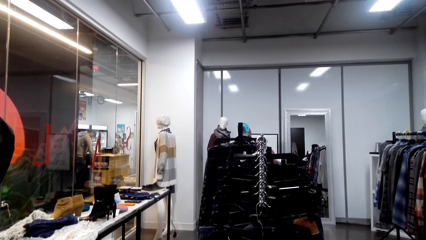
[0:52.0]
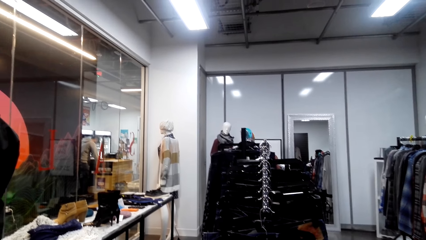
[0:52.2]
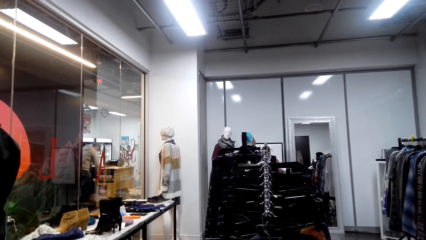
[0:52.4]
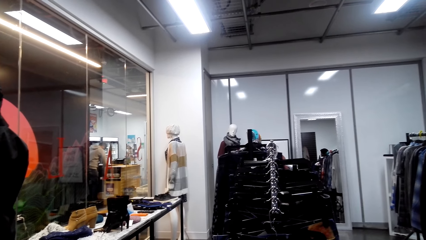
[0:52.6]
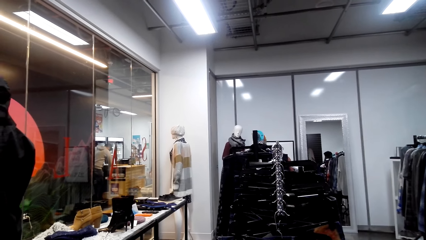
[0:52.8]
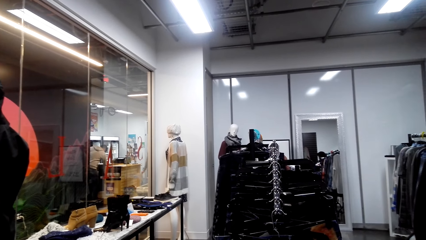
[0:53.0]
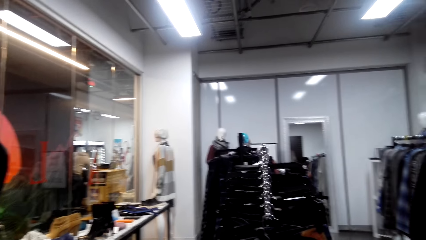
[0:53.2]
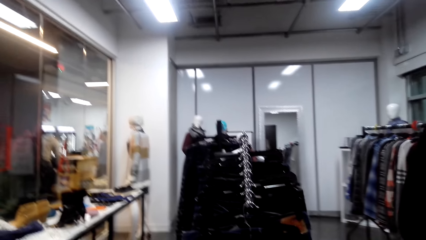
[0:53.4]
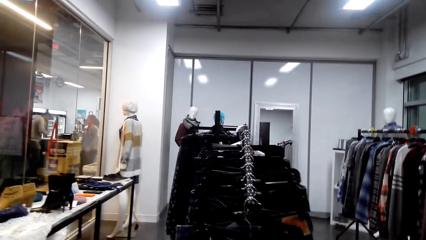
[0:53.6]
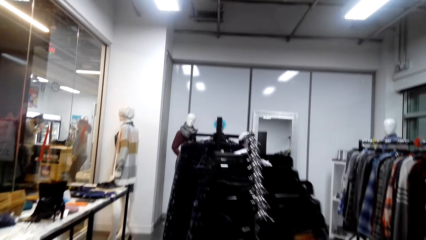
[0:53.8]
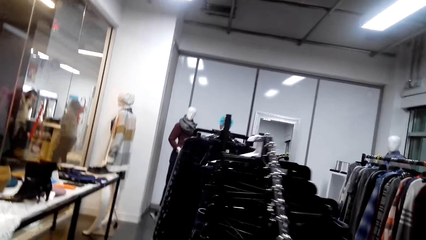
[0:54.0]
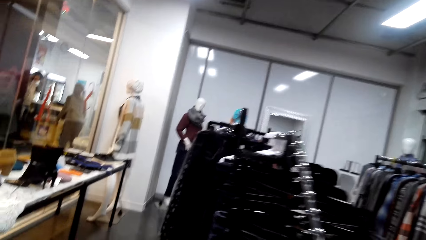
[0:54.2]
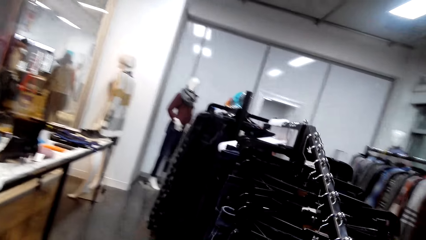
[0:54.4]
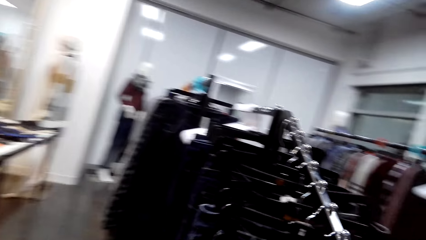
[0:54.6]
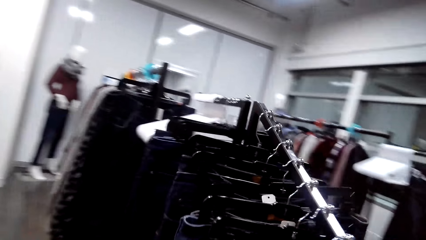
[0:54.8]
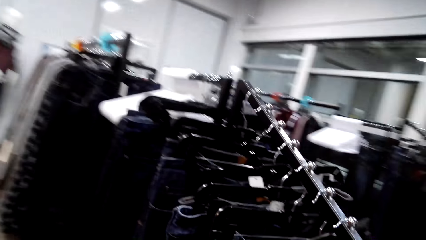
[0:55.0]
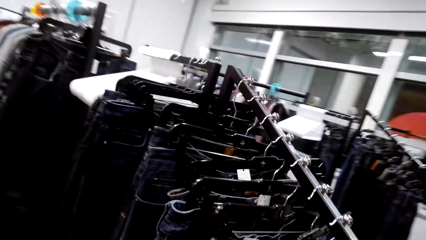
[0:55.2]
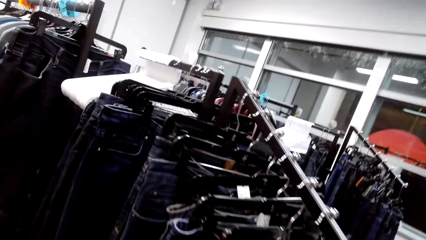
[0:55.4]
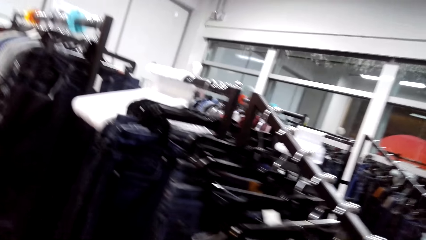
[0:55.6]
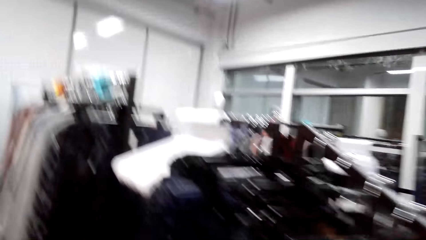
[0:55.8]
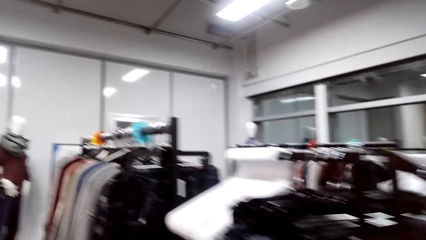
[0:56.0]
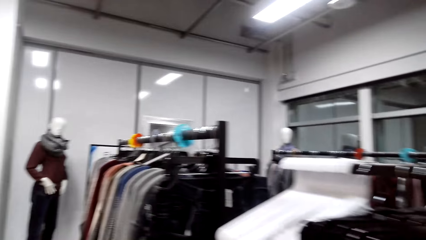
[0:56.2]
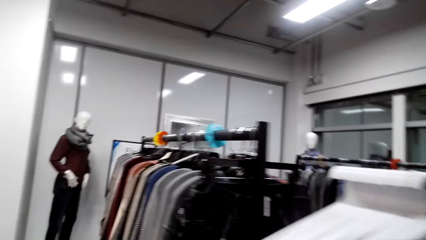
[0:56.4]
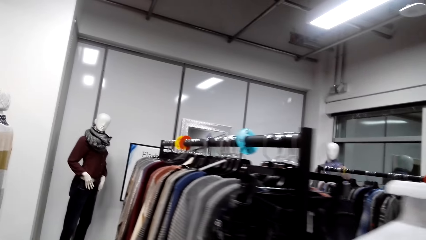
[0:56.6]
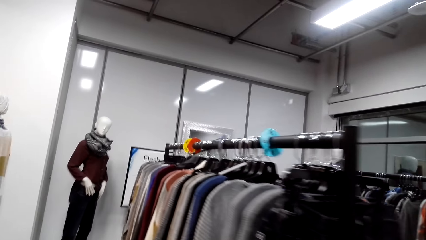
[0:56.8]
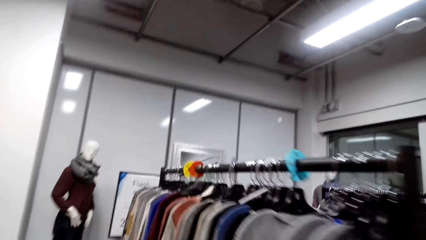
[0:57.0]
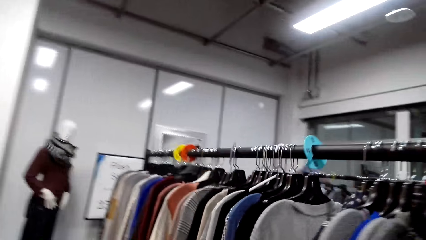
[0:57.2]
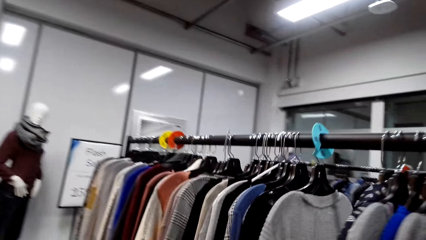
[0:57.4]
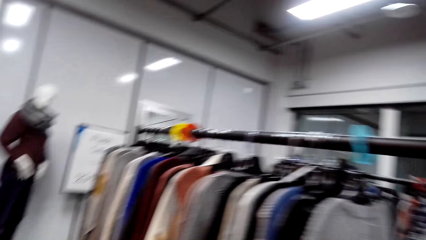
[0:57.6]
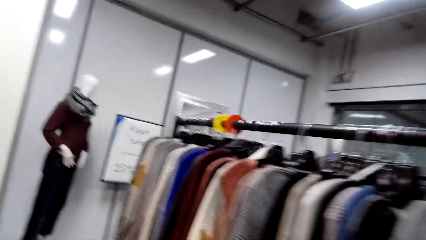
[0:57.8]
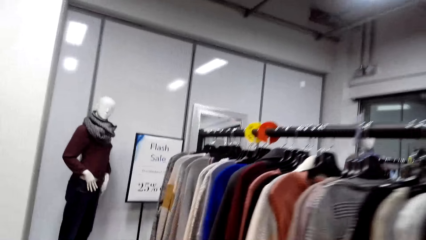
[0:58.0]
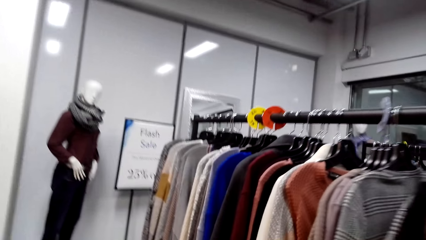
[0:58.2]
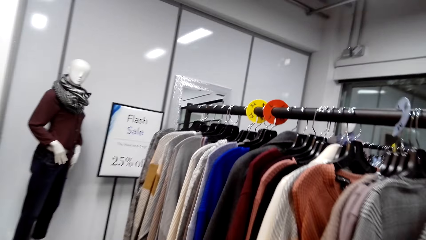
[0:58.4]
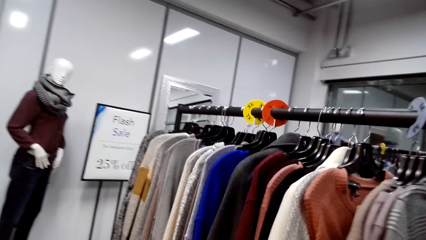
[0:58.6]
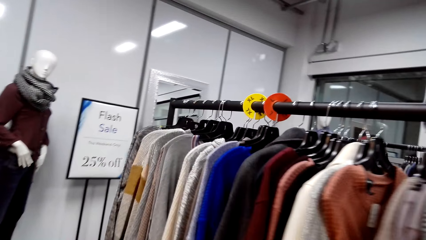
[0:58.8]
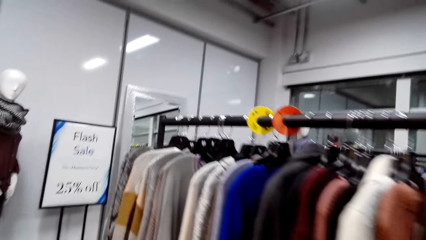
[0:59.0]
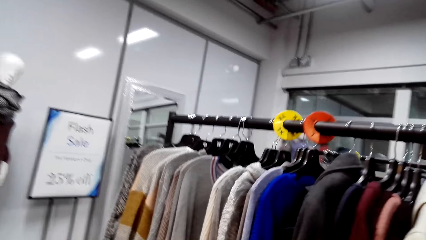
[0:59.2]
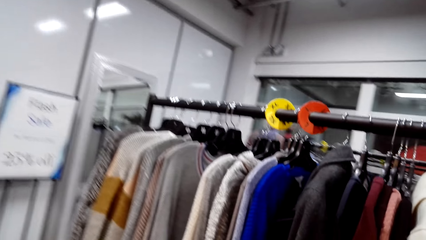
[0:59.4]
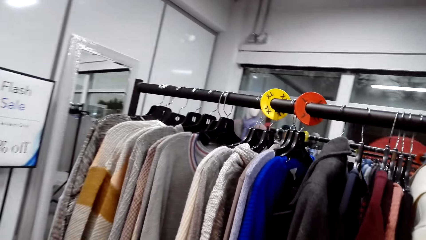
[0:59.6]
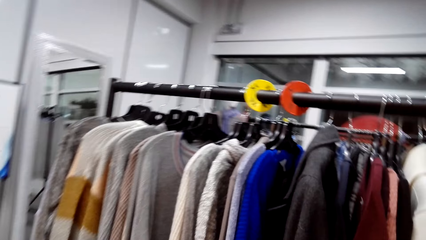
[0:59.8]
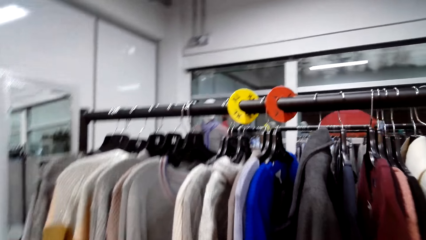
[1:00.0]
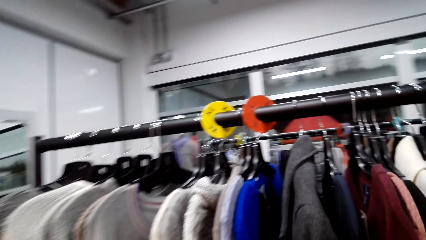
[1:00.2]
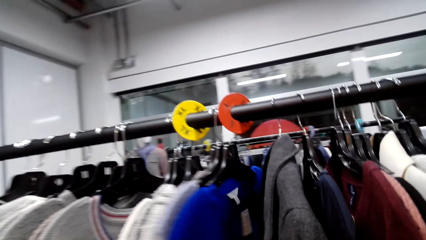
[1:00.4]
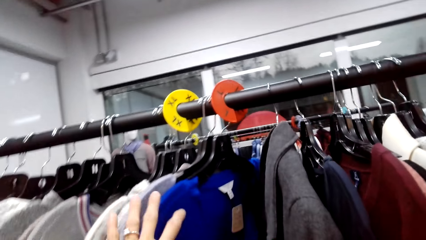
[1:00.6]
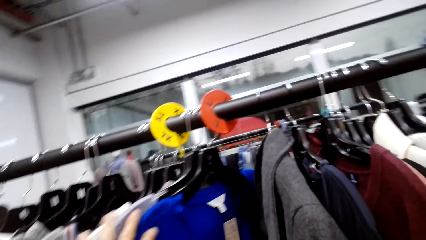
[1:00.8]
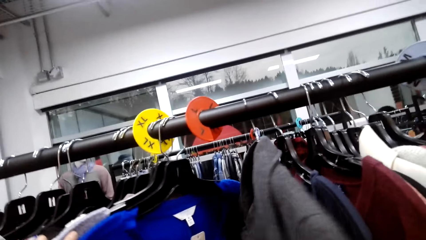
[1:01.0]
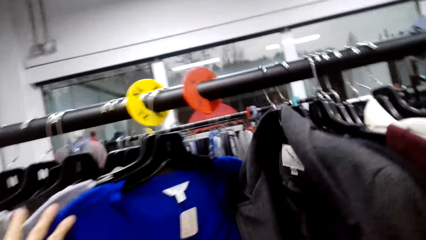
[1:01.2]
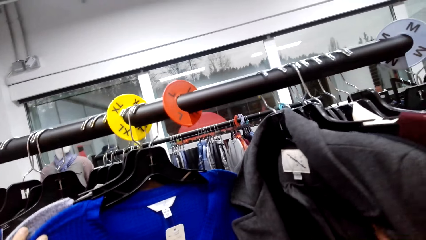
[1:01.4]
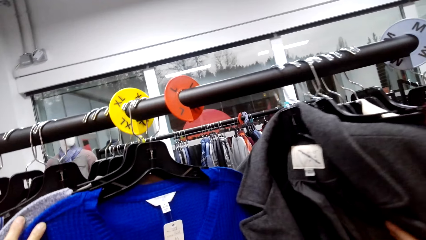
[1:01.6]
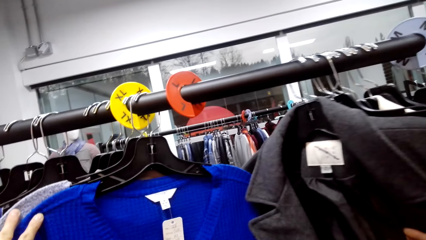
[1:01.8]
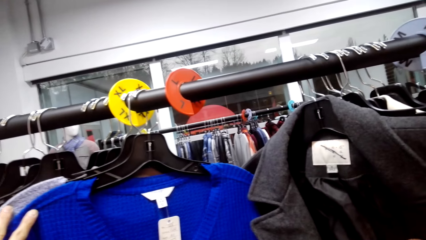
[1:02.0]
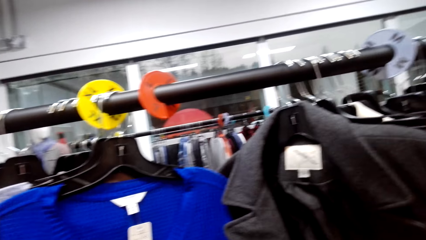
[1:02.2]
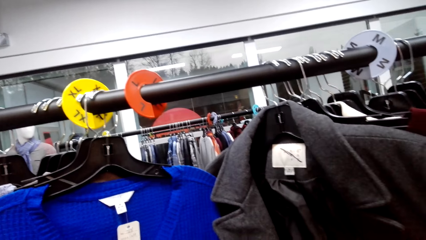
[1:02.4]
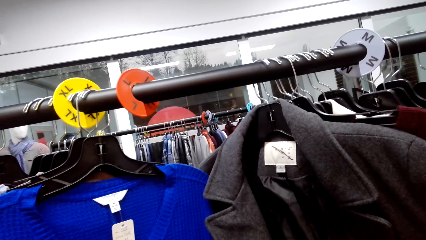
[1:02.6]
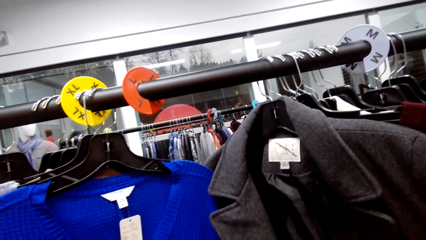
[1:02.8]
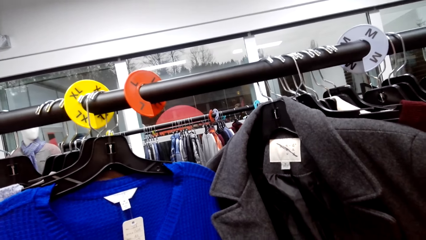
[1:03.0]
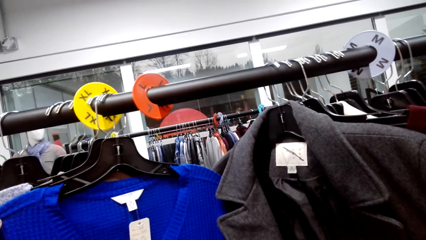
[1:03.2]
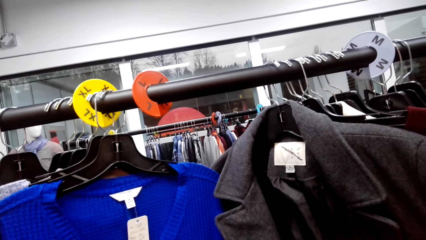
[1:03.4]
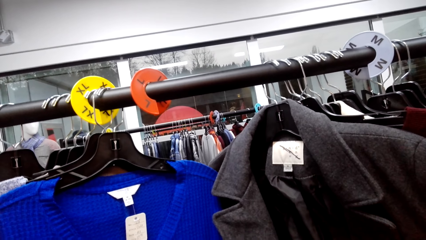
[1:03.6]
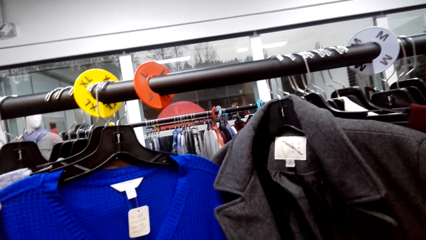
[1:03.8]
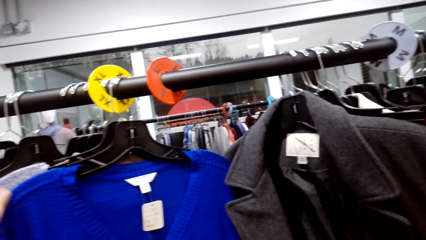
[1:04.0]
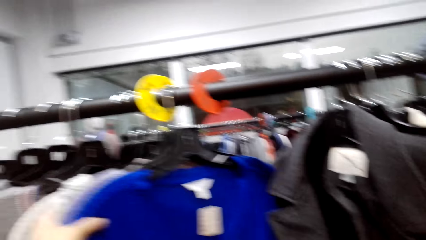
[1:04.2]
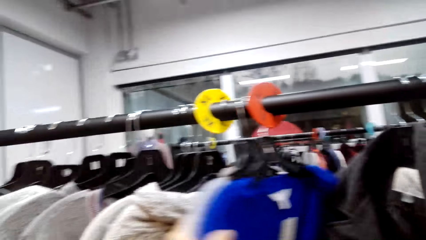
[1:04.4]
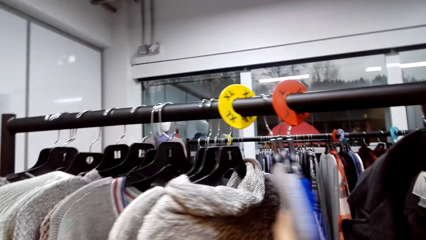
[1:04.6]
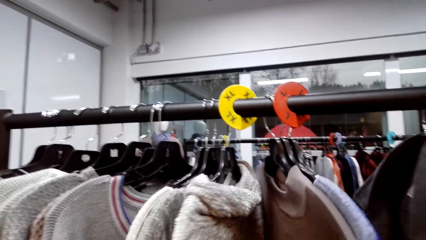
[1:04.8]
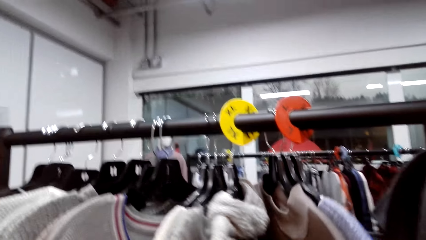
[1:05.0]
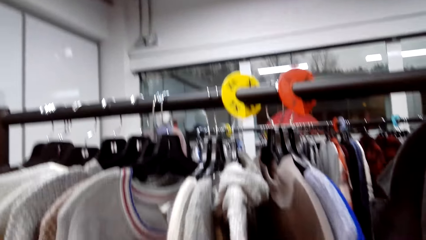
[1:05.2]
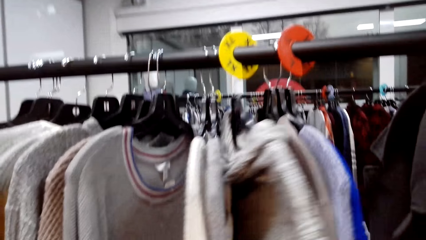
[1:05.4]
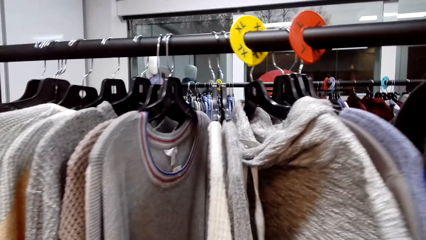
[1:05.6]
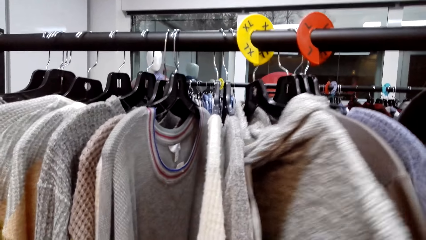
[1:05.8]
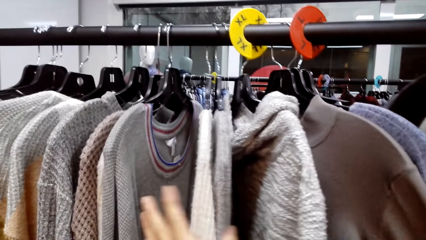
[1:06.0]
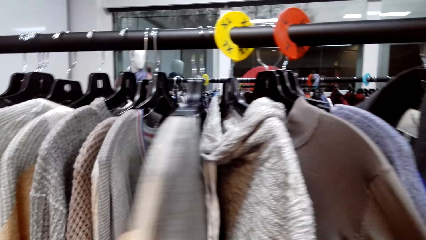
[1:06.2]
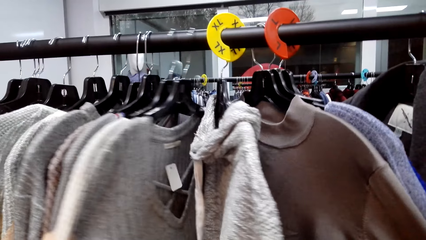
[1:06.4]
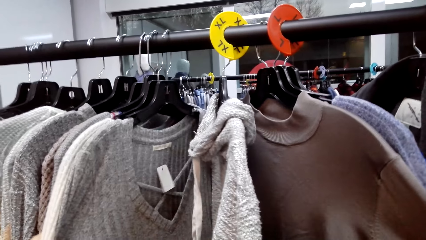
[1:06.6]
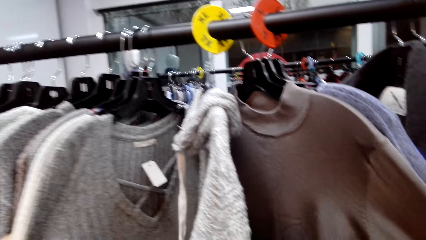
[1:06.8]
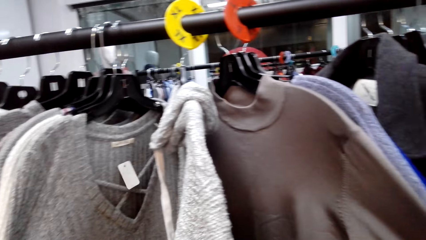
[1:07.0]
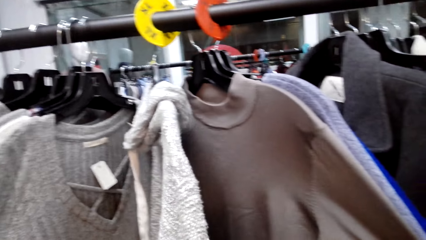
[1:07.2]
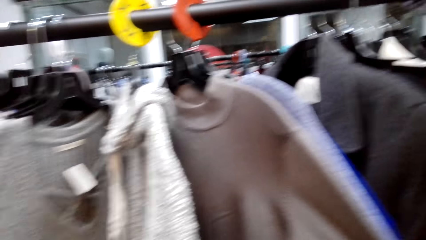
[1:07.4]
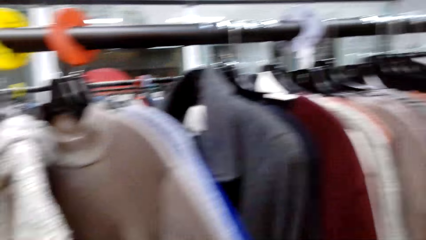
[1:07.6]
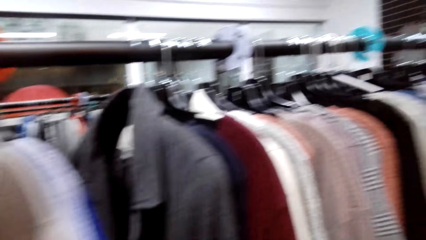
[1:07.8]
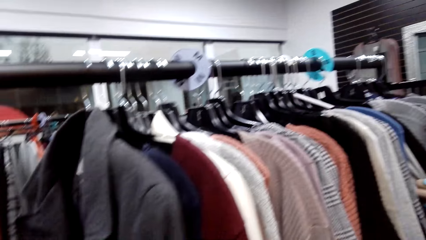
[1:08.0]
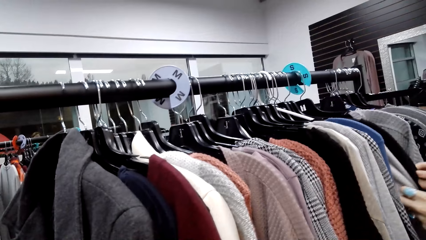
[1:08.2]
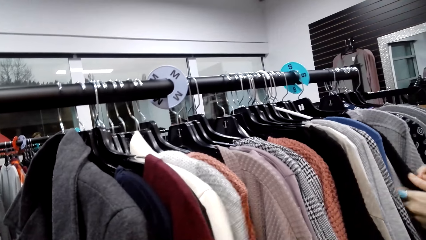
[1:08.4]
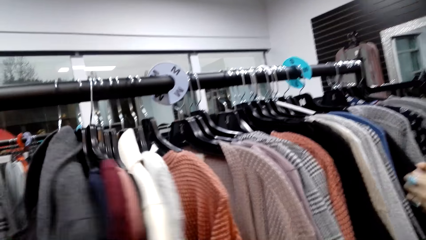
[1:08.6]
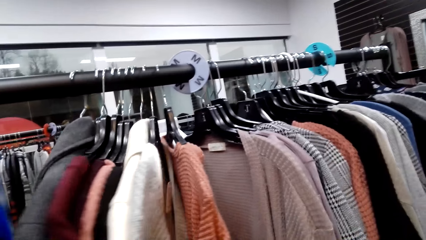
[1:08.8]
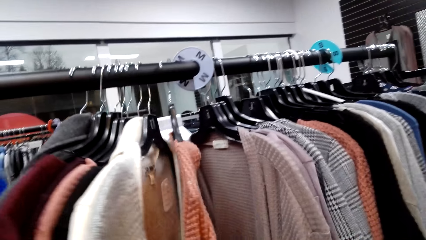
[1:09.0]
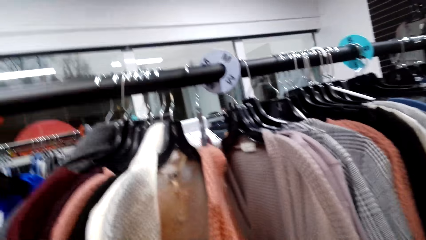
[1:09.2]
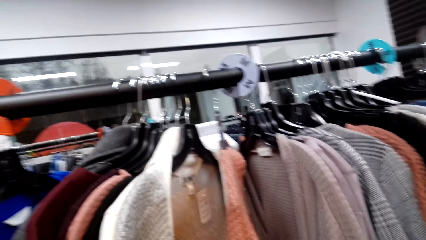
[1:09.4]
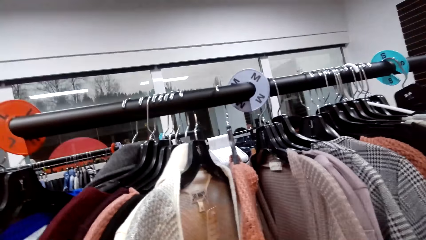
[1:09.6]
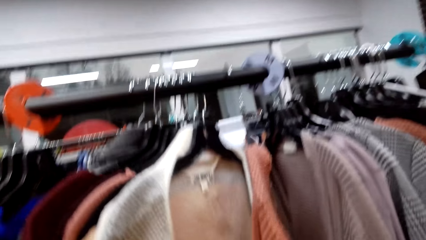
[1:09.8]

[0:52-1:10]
A man talks. The camera wearer walks. They look through the sweaters on the hanger. They look through the sweaters on the hanger again.
